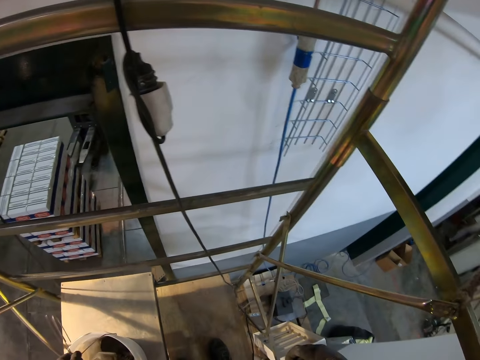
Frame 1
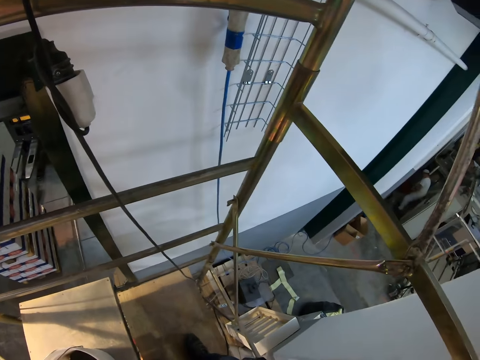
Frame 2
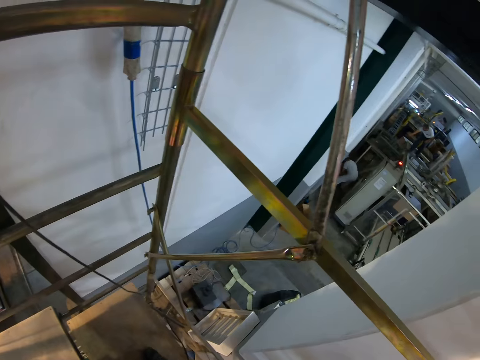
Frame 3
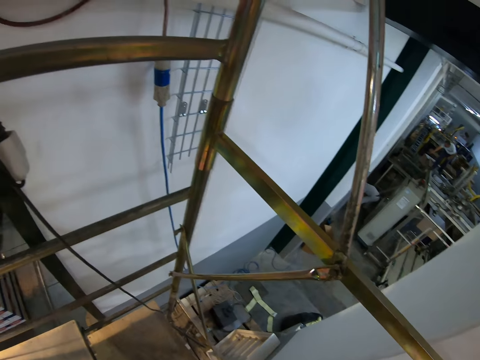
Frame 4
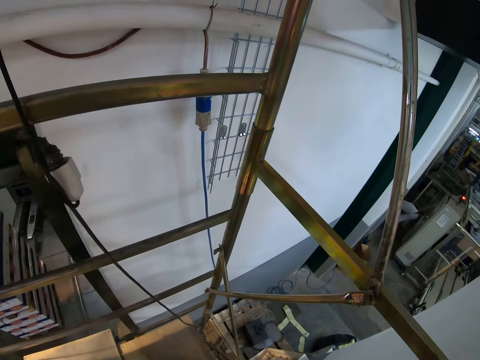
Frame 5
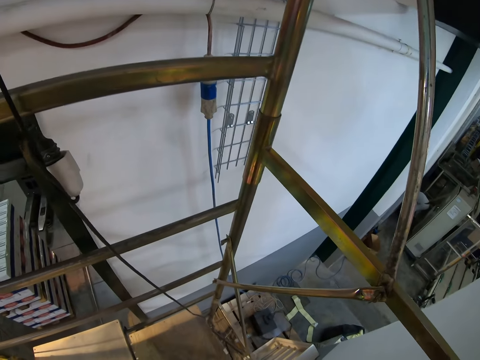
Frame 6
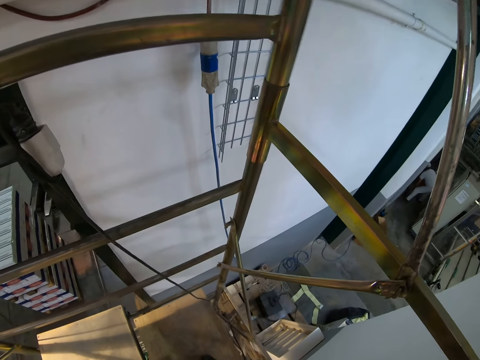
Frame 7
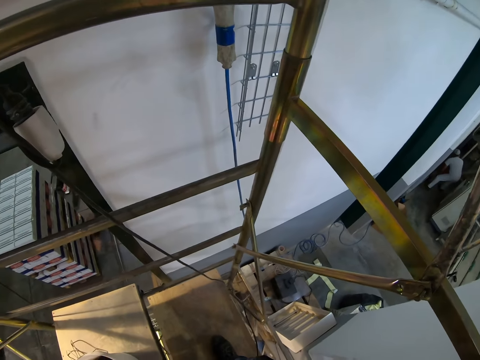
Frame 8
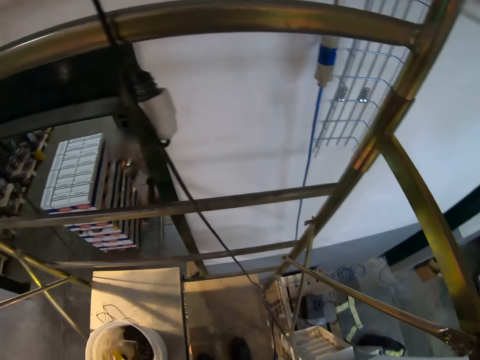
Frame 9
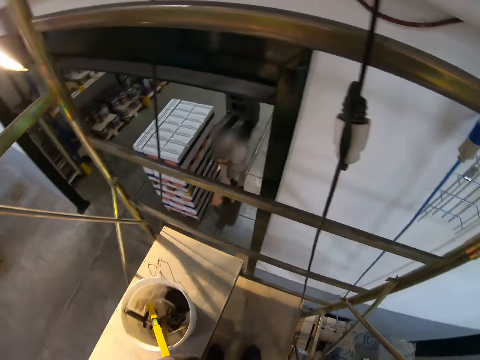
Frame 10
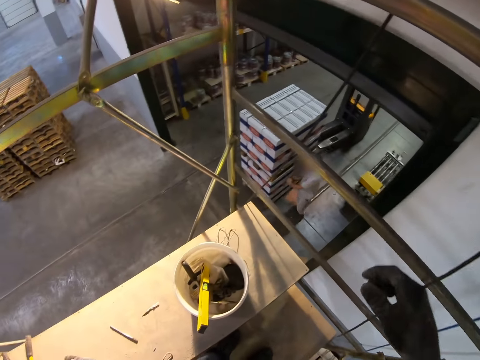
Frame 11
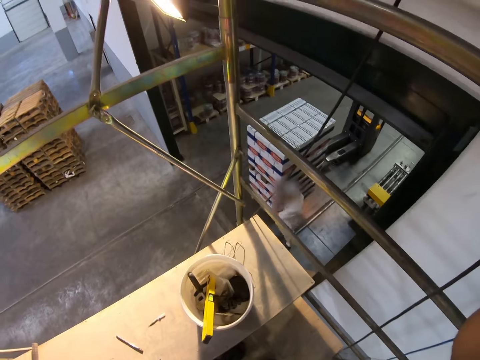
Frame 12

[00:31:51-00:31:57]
The camera wearer places the bucket on the board. They look around.
